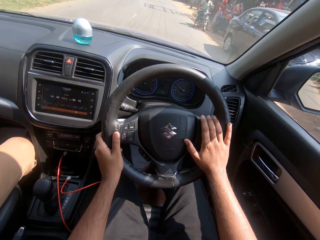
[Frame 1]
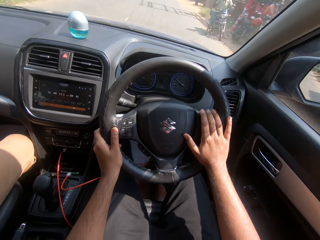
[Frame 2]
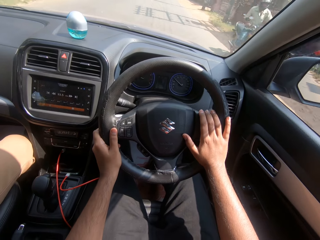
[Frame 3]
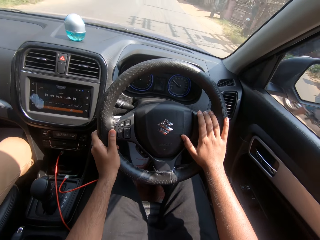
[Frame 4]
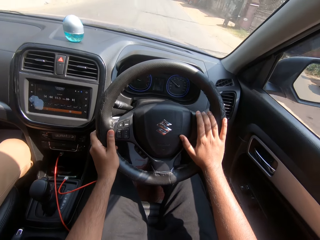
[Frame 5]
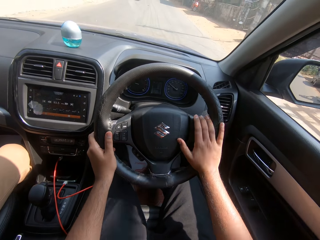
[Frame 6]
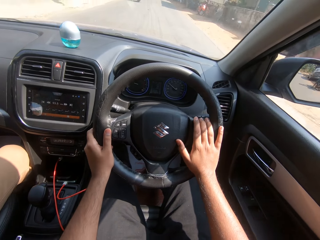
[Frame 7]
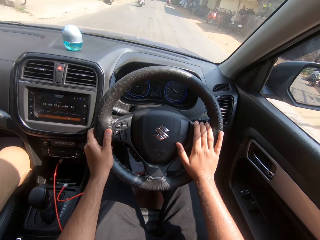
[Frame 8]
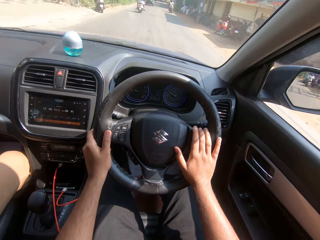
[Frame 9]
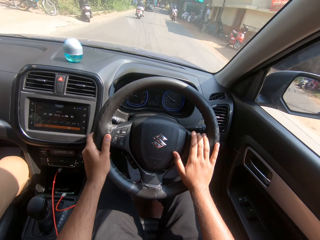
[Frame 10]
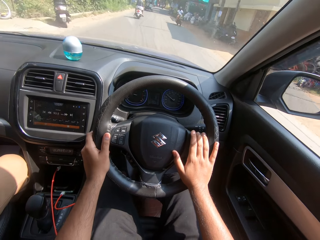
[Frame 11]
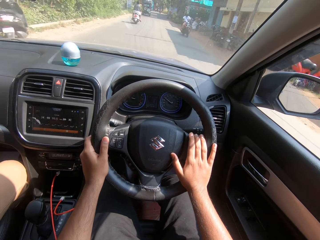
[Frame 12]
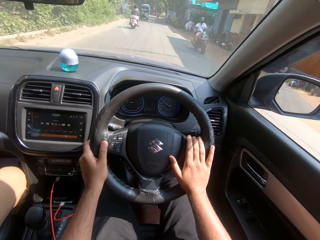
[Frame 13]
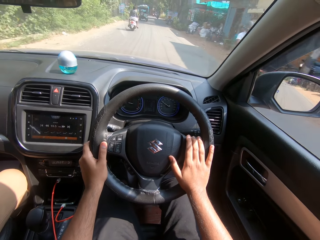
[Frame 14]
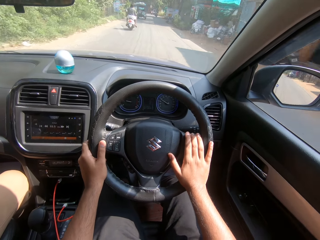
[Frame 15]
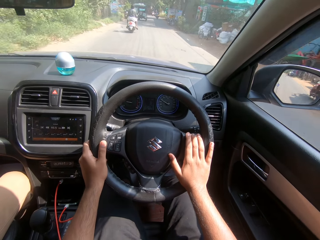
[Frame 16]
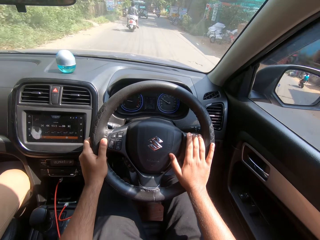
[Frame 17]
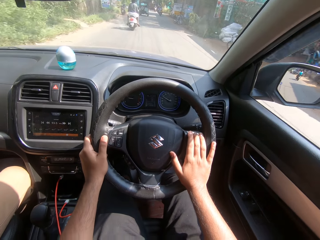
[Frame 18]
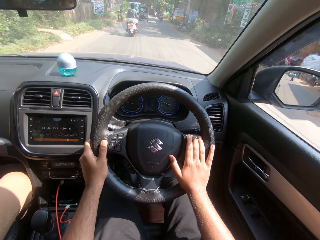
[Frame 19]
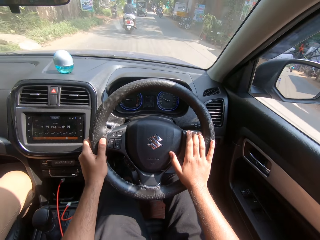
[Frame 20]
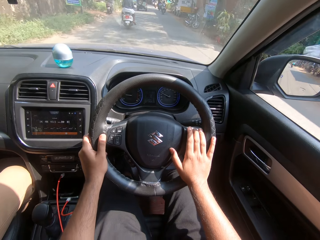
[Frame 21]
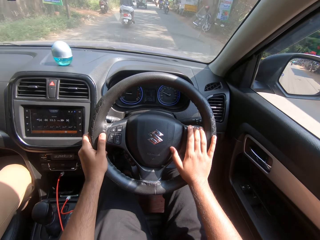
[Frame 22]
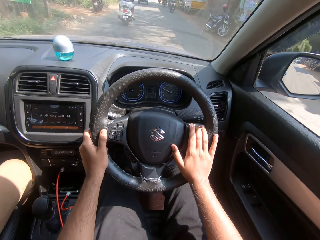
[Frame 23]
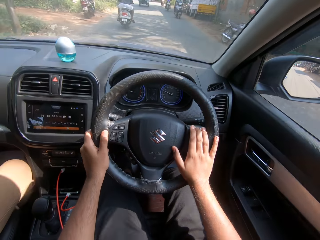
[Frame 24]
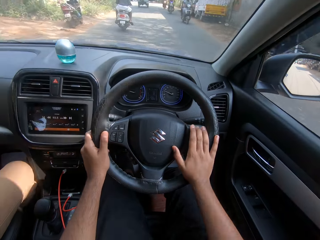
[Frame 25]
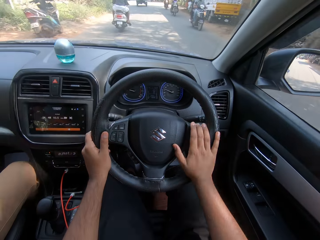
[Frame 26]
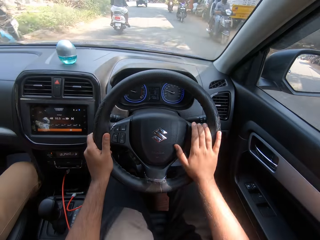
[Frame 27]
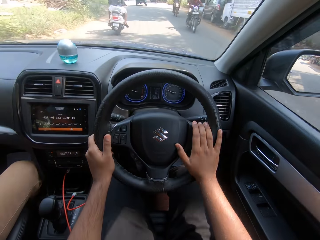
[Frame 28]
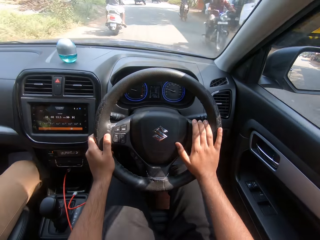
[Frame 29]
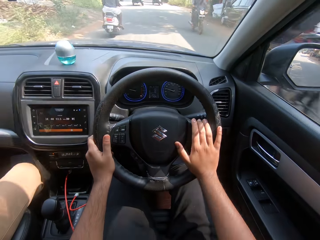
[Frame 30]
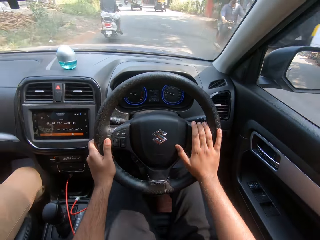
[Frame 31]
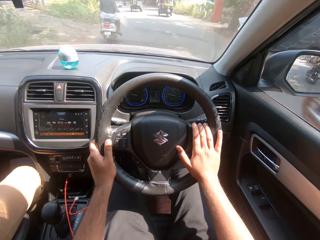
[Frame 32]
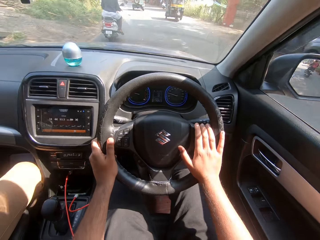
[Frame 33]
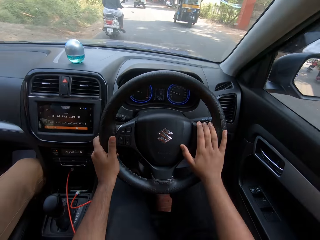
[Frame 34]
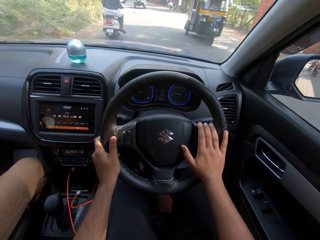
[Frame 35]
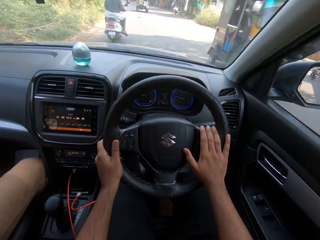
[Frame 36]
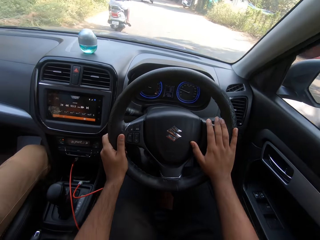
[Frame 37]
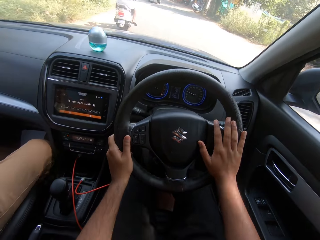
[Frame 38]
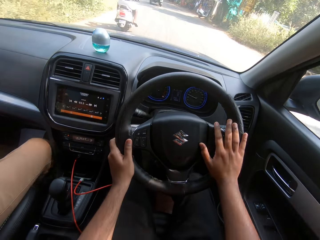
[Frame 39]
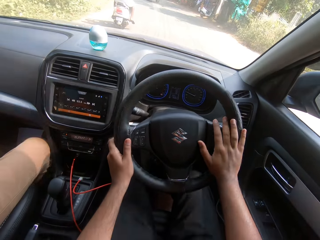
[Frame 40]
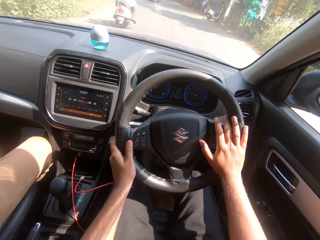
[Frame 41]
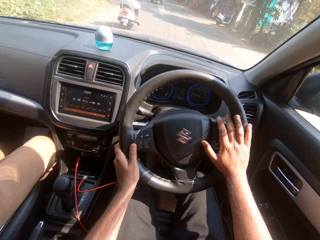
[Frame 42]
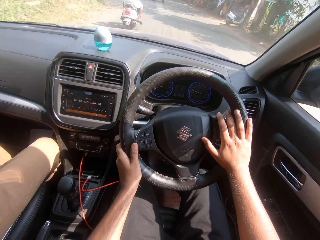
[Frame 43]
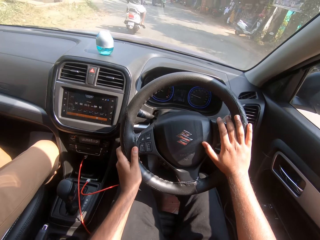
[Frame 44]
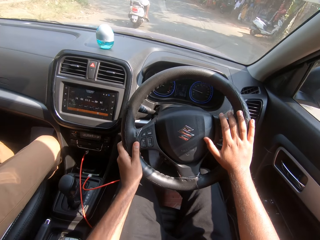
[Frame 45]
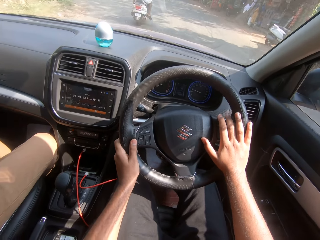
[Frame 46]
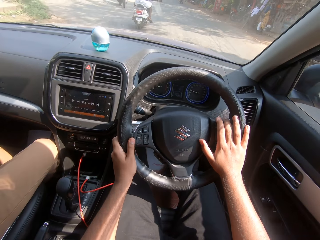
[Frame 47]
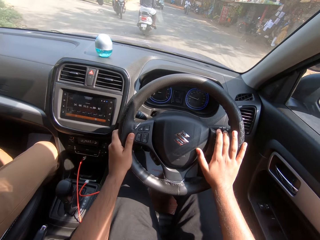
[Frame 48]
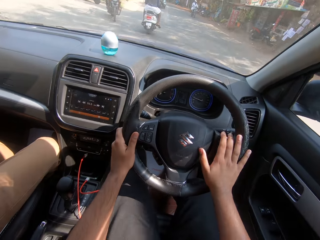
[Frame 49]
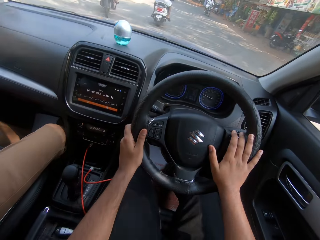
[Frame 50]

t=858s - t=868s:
A motorcycle rides past the camera wearer. A motorcycle rides past them repeatedly. A tricycle rides past them.

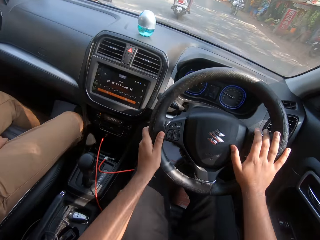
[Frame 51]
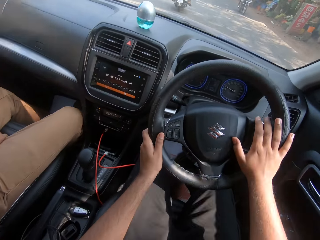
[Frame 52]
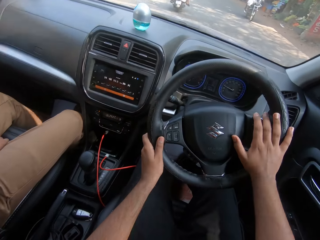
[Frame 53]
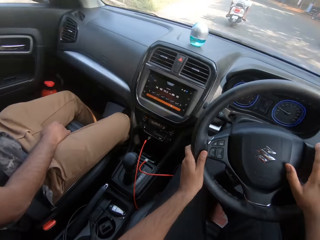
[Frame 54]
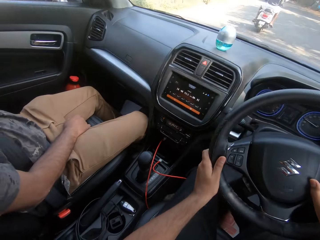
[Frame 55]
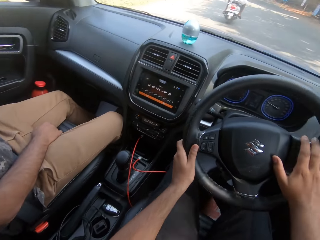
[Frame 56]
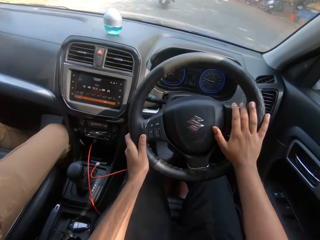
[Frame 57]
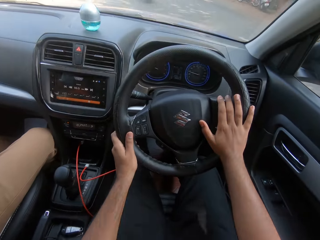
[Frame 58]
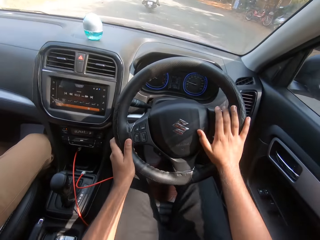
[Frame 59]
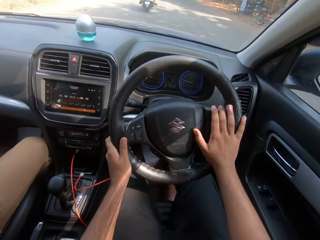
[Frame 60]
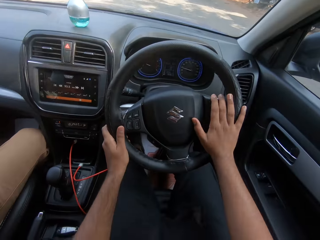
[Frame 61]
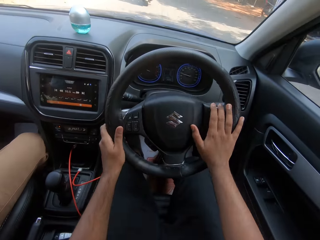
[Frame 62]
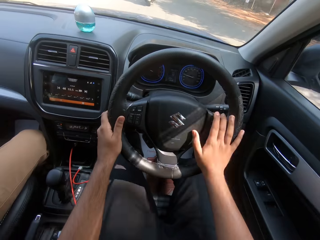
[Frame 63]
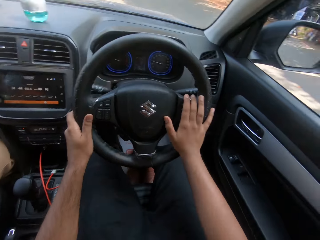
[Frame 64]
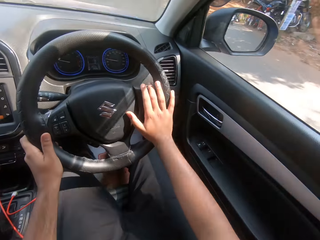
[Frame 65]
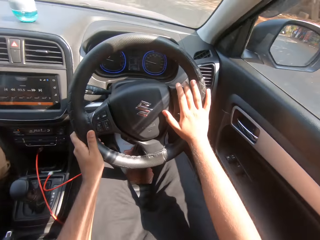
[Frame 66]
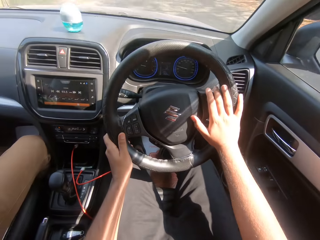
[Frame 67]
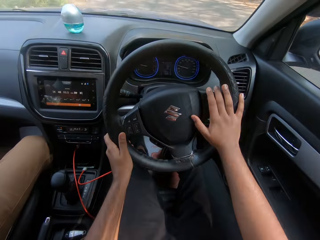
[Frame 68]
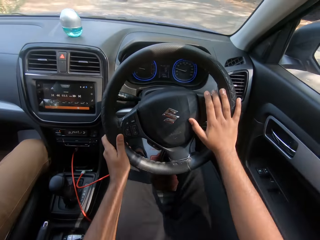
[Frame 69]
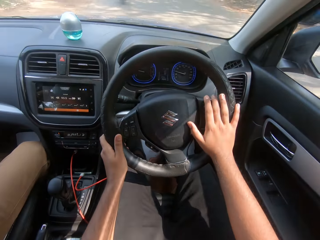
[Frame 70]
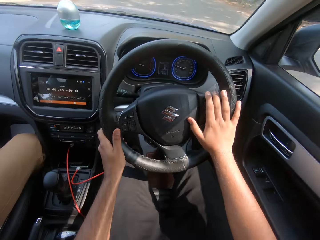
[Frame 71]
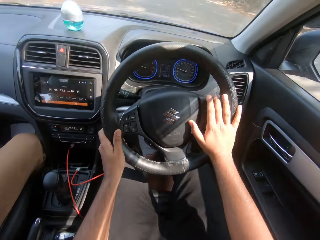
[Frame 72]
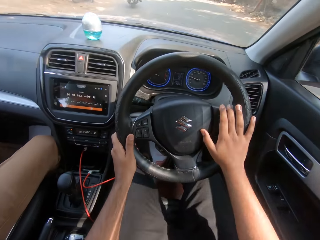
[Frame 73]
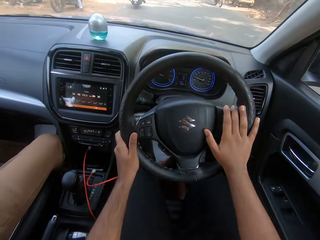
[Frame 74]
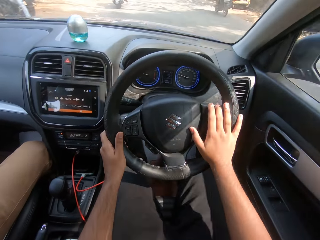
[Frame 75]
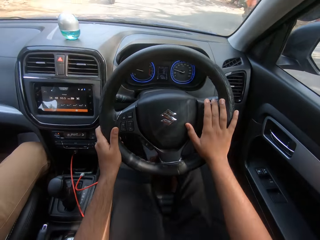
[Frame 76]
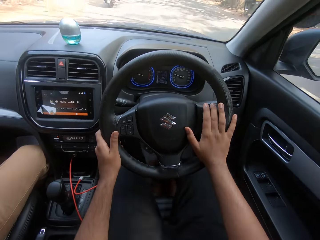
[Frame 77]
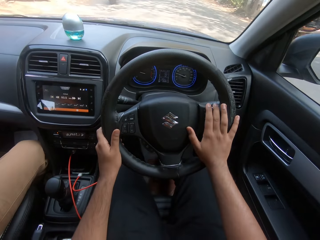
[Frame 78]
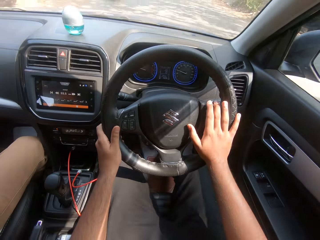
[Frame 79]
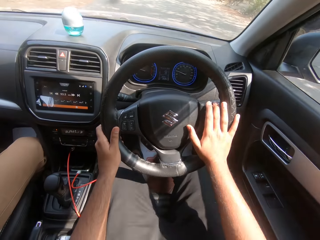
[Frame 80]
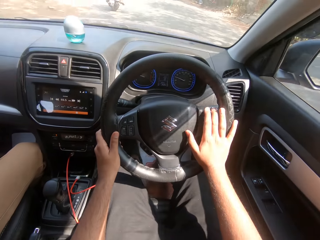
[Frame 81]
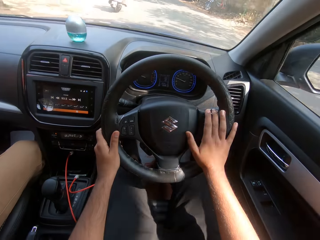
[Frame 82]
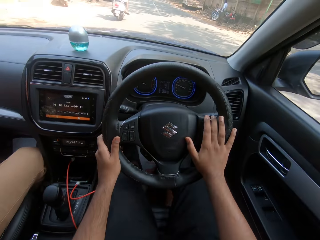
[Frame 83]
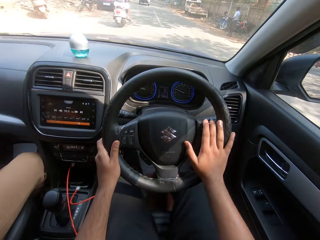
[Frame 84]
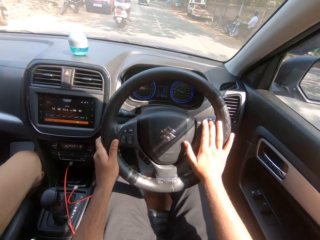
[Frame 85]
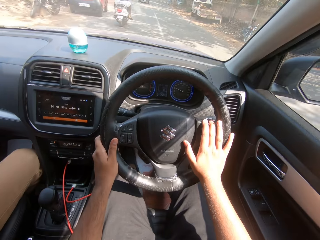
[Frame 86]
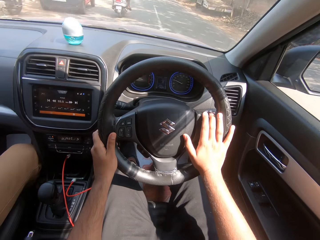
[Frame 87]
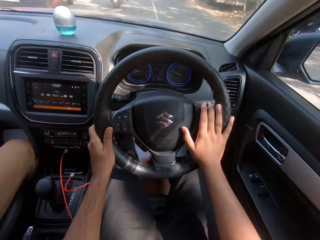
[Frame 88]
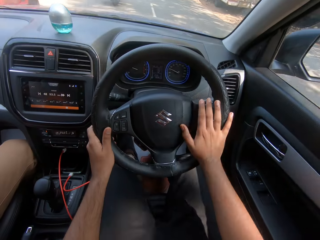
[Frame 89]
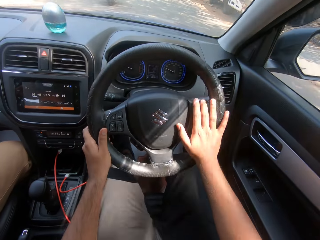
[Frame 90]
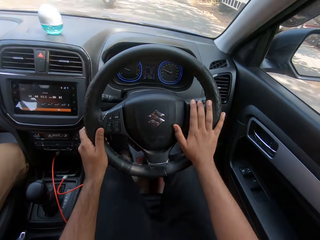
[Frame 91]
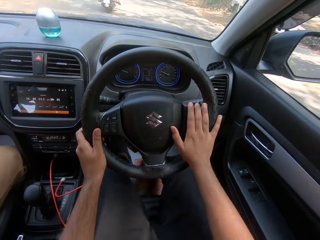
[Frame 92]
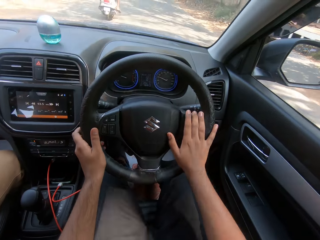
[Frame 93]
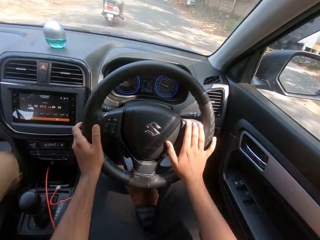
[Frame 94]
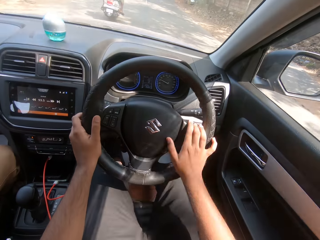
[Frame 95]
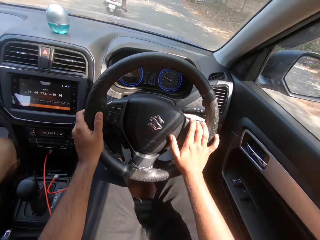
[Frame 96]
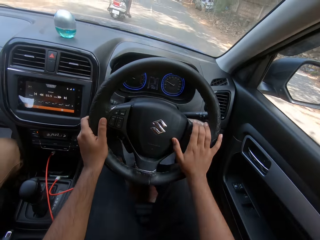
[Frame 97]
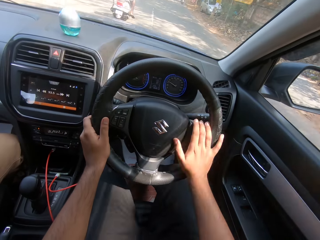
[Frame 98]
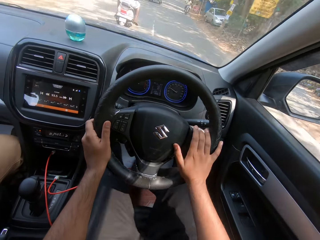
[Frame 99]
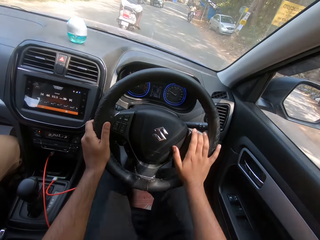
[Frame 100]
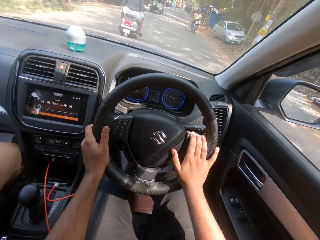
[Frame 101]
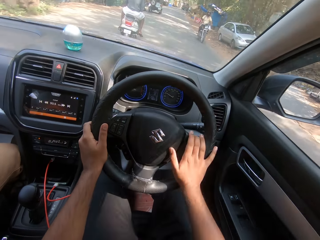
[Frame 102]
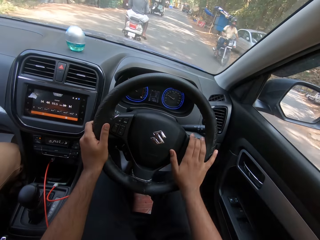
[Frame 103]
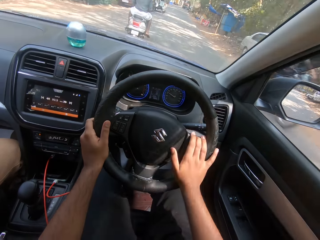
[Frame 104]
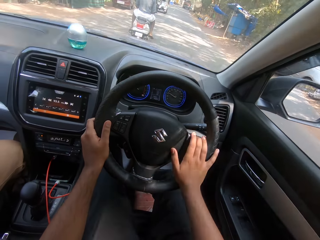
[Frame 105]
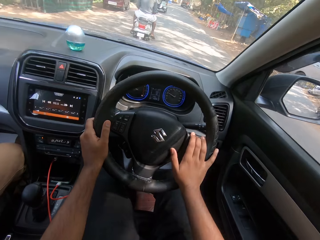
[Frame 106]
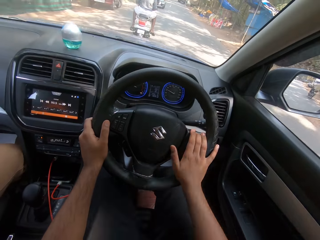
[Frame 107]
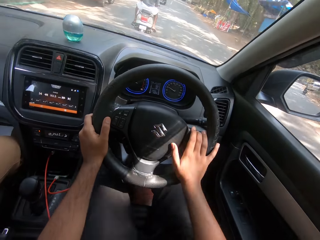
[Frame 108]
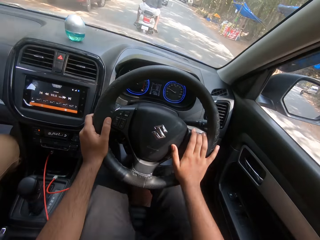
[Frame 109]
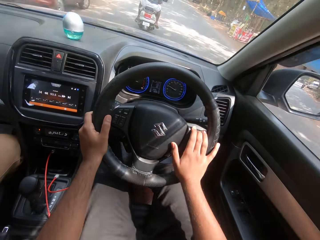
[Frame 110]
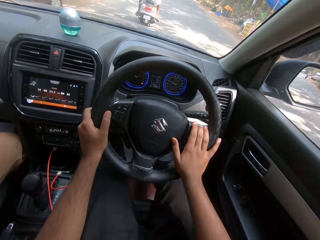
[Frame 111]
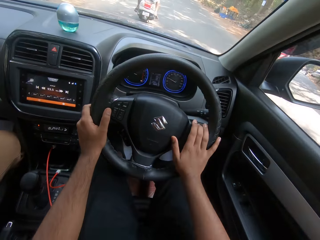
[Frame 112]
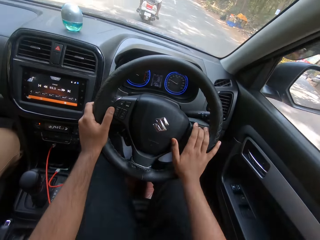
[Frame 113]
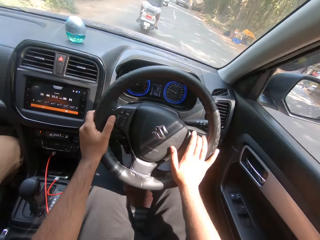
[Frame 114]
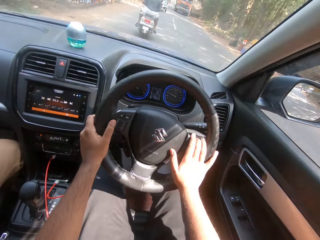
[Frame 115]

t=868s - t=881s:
A motorcycle rides past the camera wearer. They drive the car and look around. They drive the car and look at the side mirror. A motorcycle rides past them. A motorcycle rides past them again.
